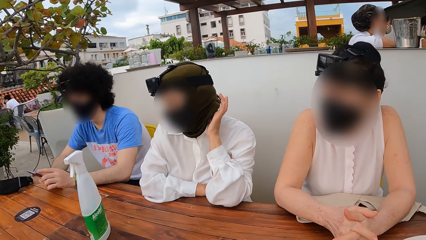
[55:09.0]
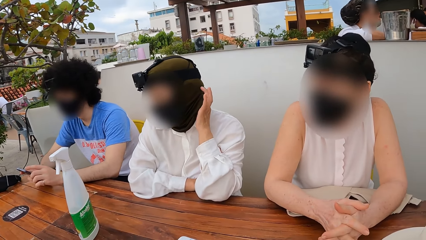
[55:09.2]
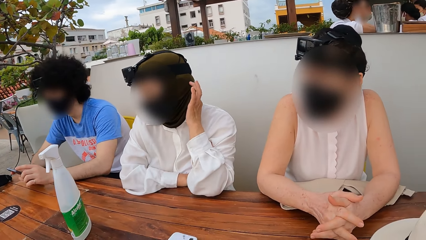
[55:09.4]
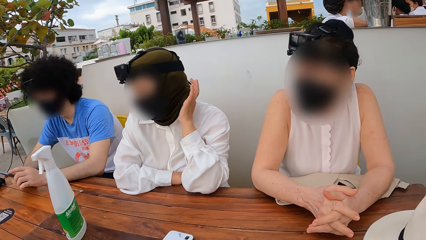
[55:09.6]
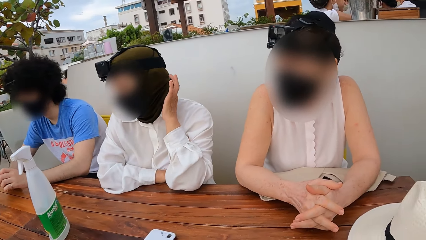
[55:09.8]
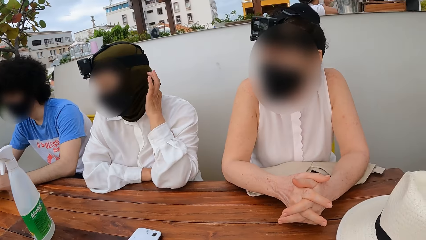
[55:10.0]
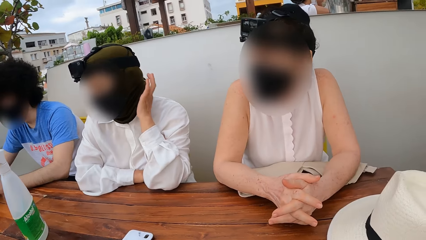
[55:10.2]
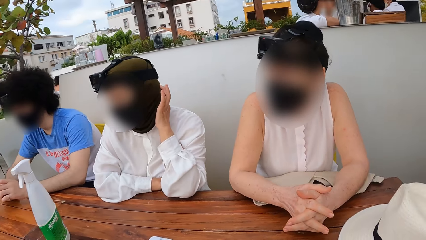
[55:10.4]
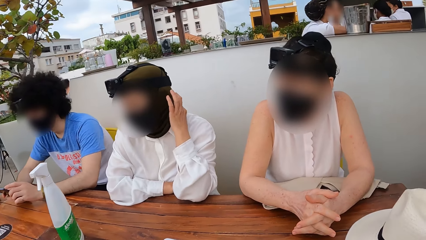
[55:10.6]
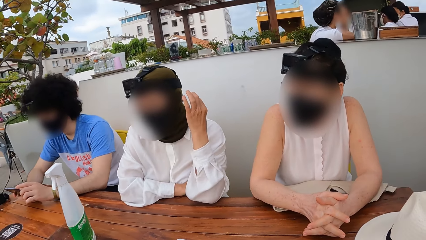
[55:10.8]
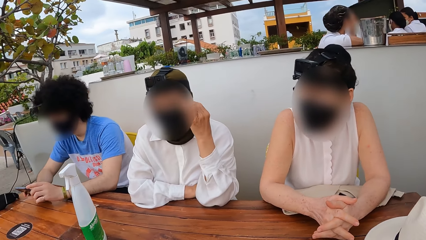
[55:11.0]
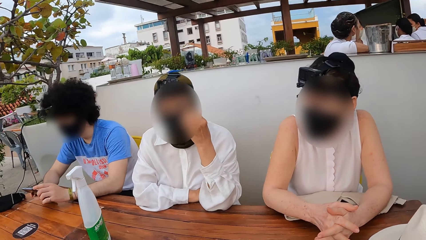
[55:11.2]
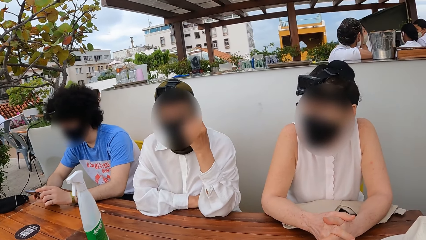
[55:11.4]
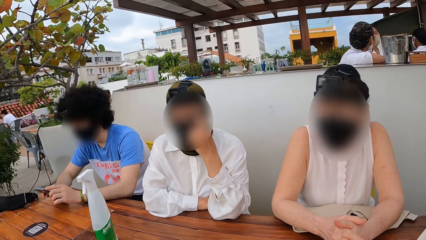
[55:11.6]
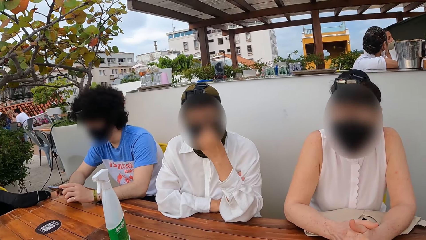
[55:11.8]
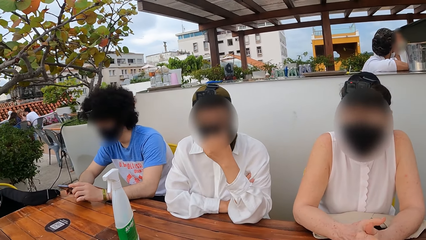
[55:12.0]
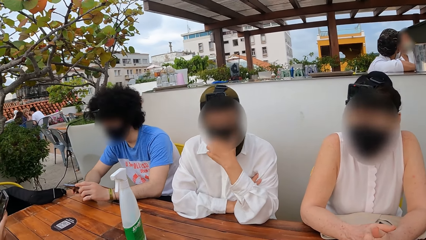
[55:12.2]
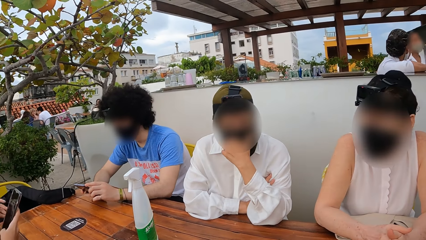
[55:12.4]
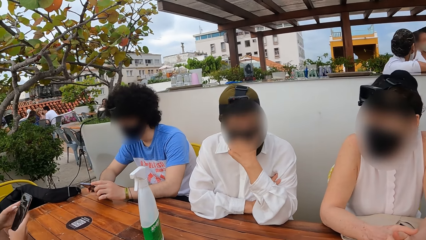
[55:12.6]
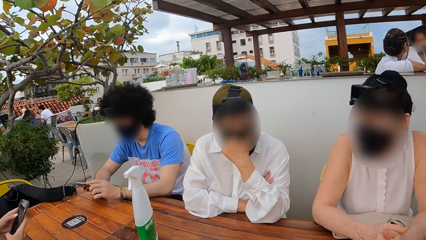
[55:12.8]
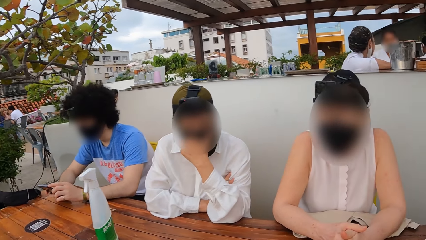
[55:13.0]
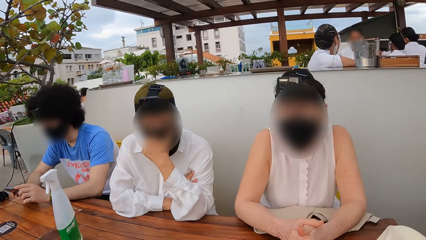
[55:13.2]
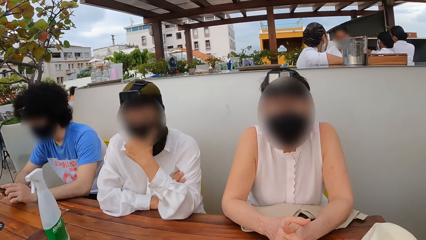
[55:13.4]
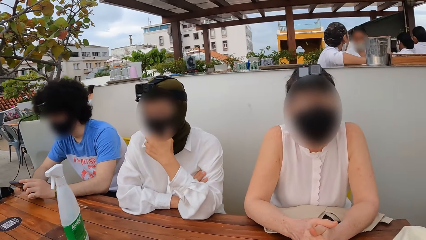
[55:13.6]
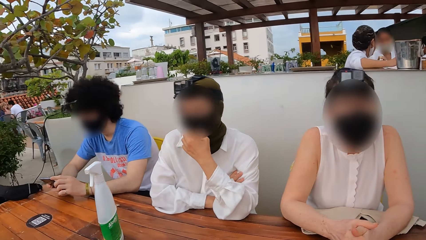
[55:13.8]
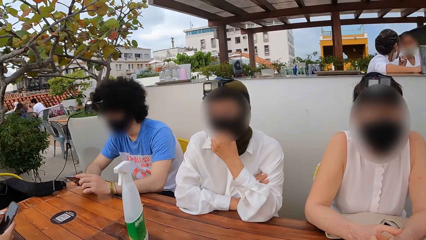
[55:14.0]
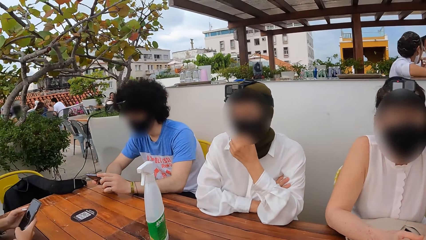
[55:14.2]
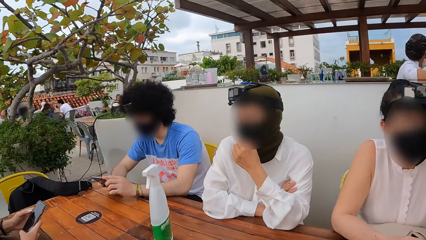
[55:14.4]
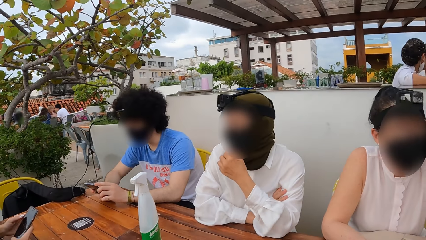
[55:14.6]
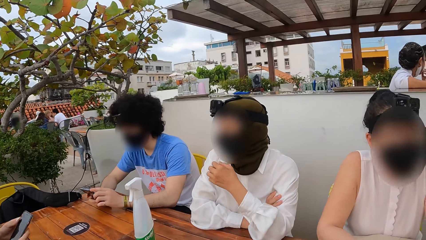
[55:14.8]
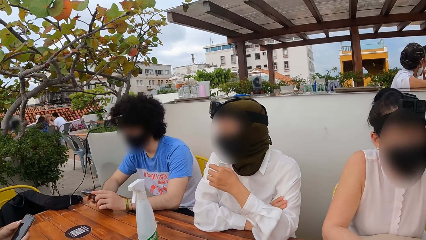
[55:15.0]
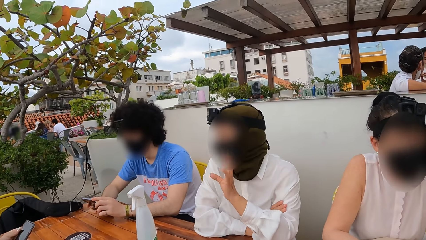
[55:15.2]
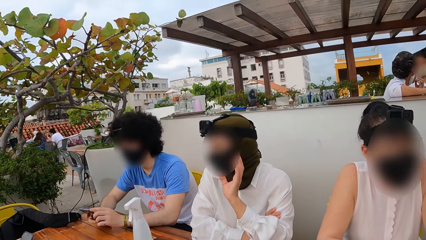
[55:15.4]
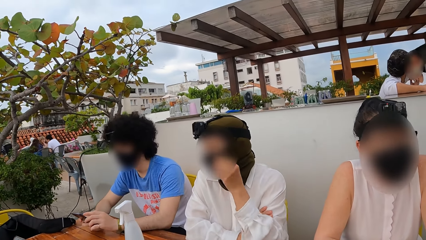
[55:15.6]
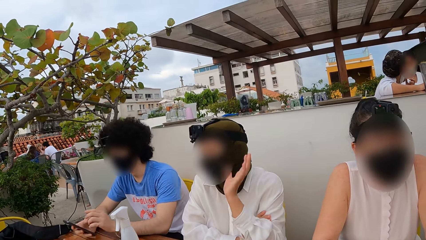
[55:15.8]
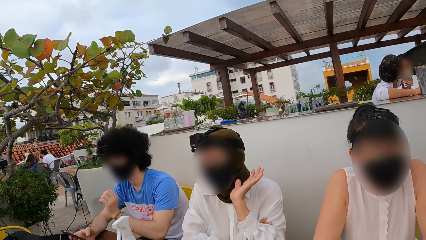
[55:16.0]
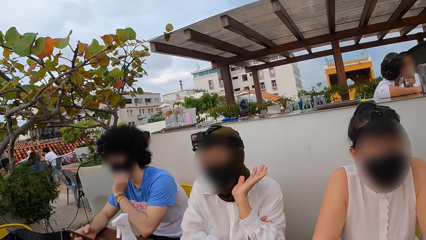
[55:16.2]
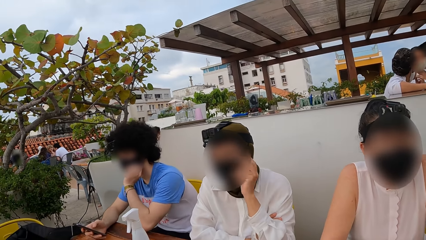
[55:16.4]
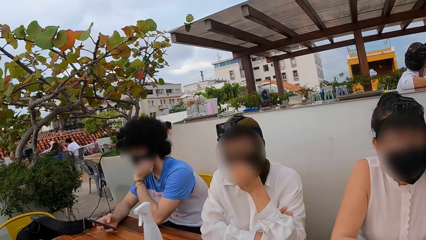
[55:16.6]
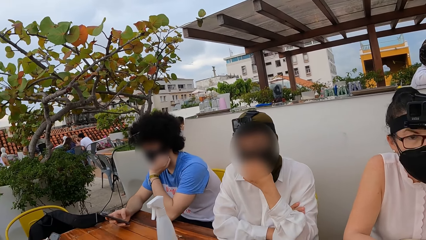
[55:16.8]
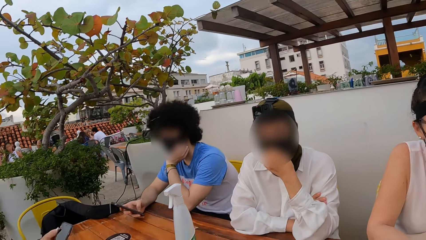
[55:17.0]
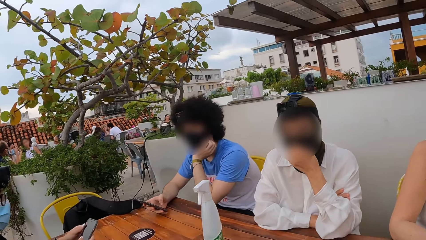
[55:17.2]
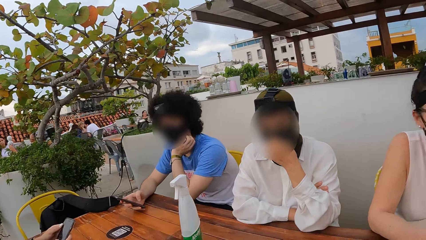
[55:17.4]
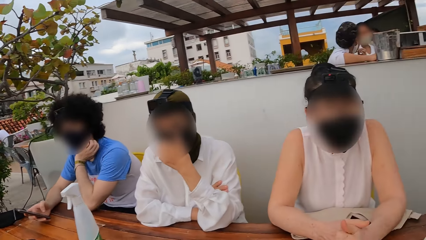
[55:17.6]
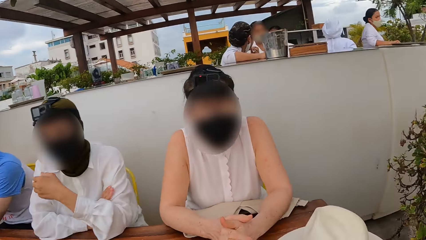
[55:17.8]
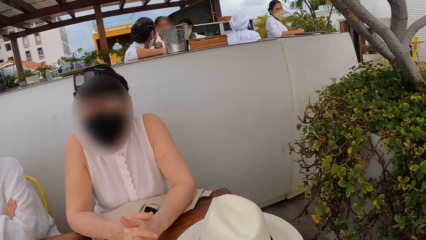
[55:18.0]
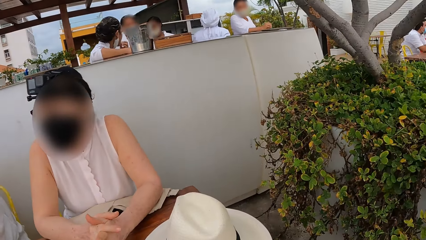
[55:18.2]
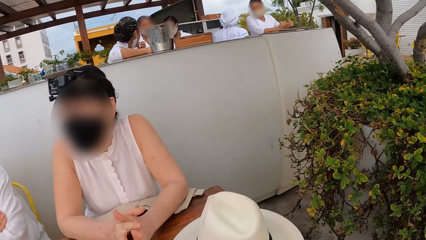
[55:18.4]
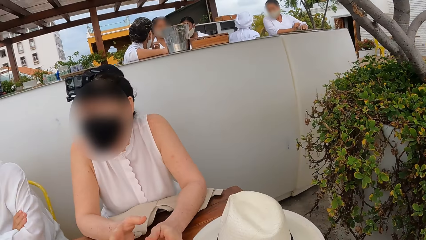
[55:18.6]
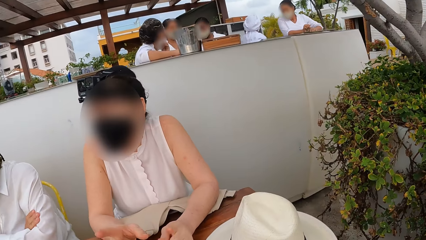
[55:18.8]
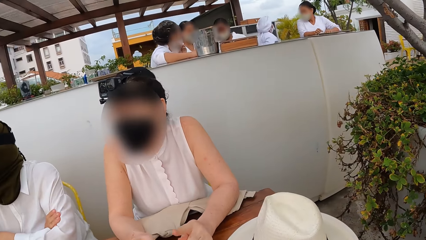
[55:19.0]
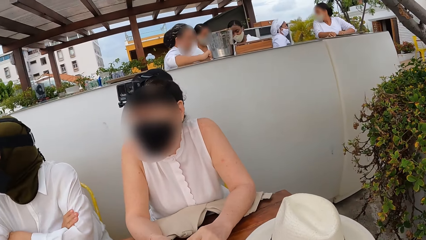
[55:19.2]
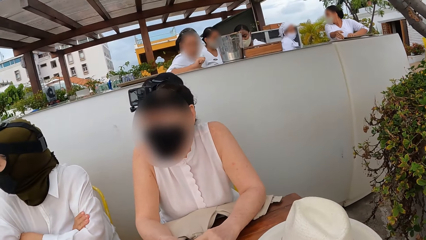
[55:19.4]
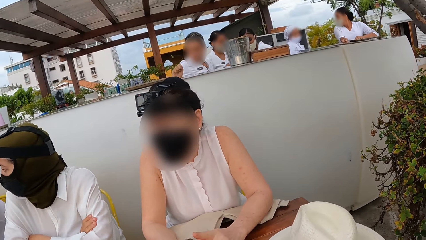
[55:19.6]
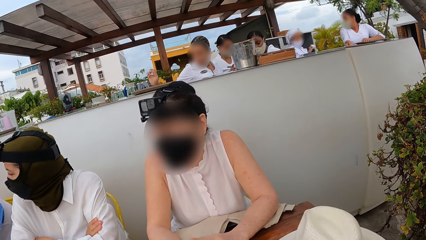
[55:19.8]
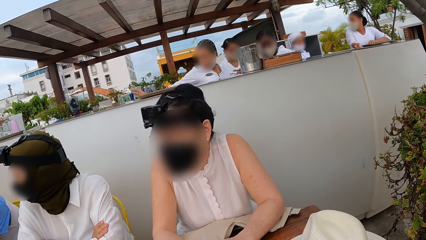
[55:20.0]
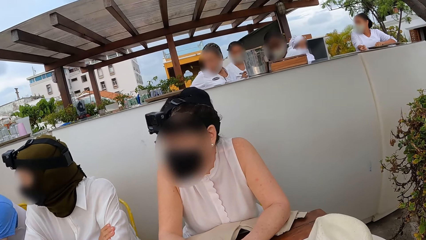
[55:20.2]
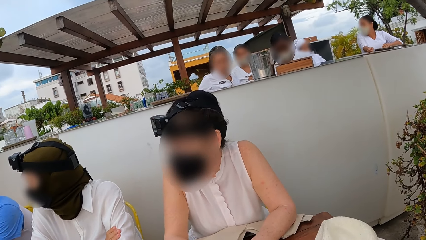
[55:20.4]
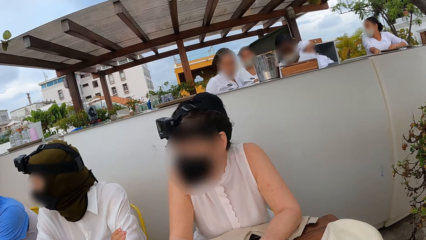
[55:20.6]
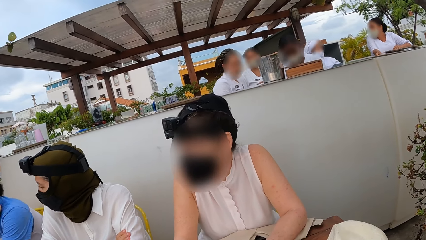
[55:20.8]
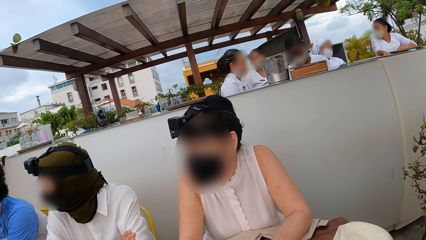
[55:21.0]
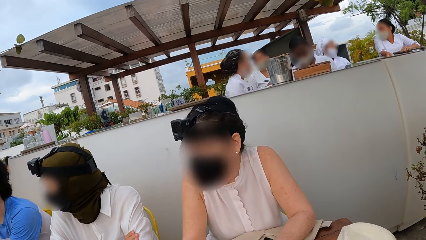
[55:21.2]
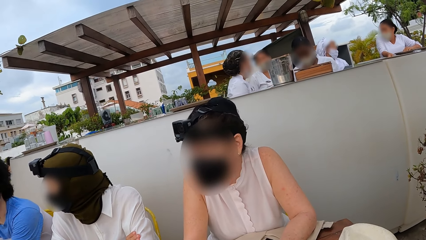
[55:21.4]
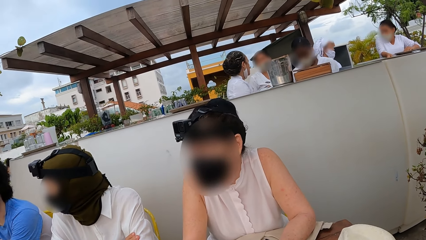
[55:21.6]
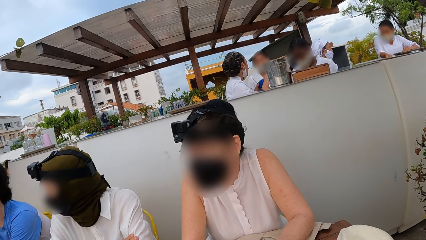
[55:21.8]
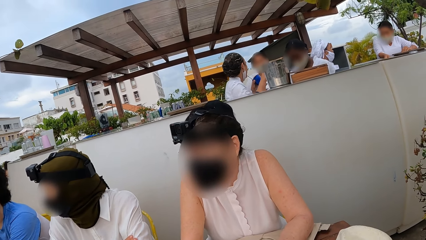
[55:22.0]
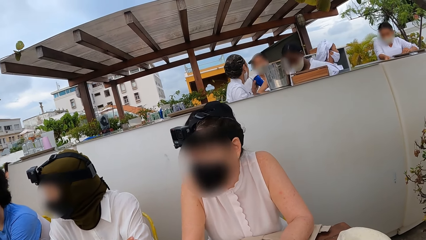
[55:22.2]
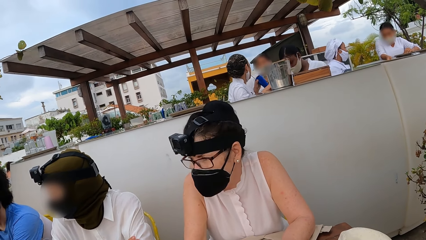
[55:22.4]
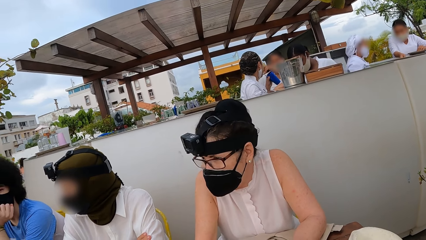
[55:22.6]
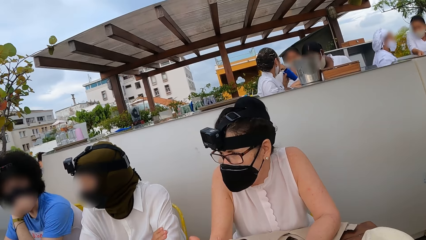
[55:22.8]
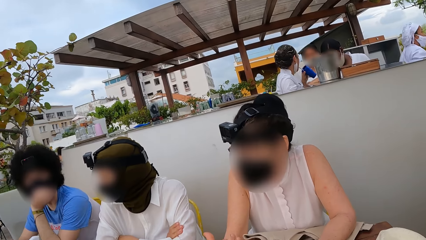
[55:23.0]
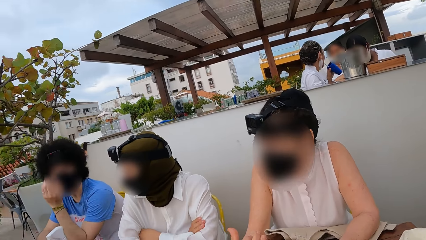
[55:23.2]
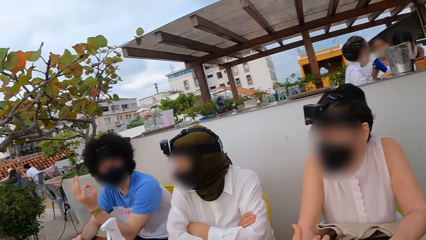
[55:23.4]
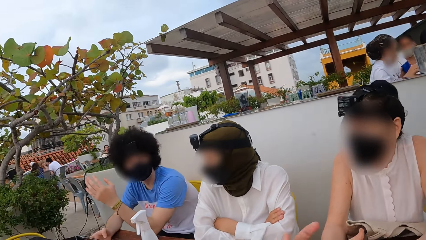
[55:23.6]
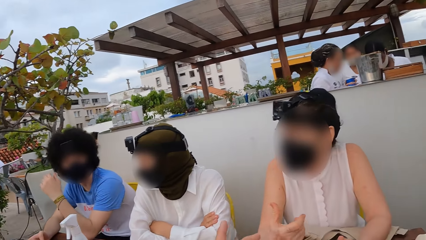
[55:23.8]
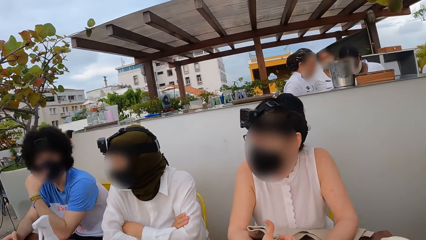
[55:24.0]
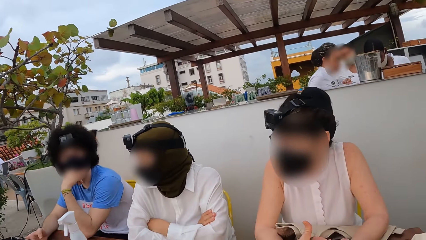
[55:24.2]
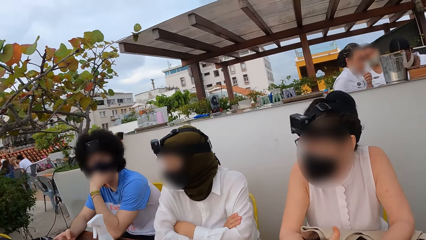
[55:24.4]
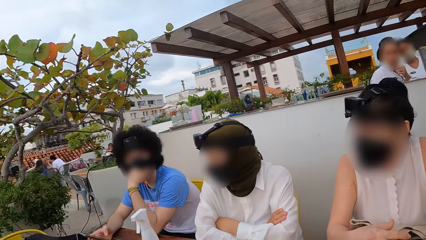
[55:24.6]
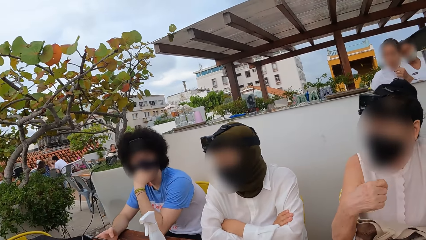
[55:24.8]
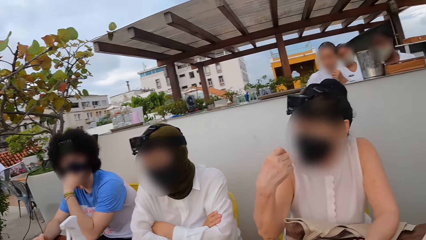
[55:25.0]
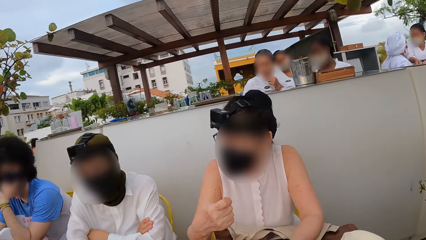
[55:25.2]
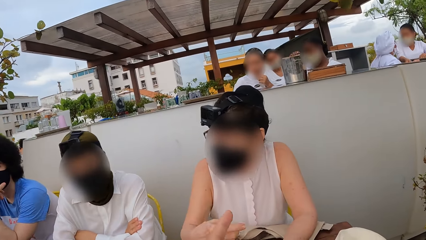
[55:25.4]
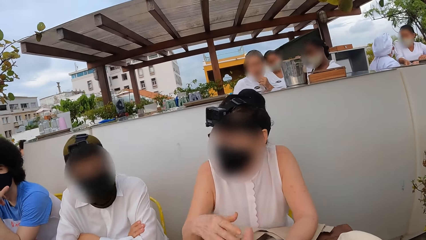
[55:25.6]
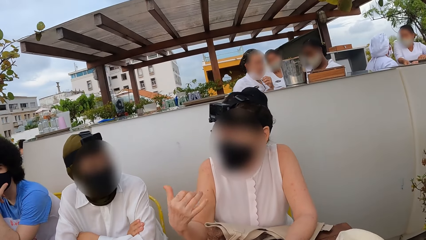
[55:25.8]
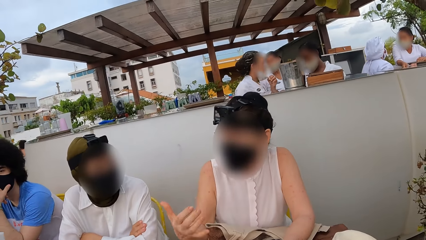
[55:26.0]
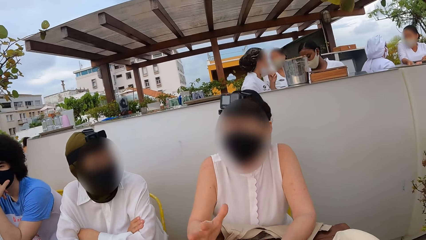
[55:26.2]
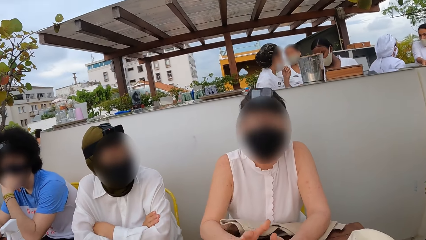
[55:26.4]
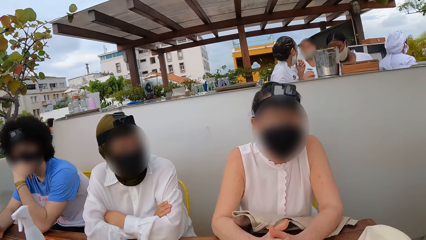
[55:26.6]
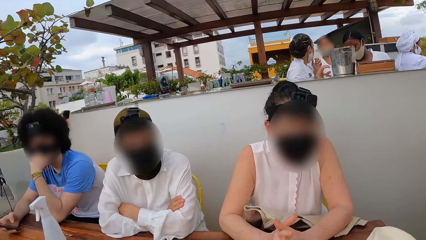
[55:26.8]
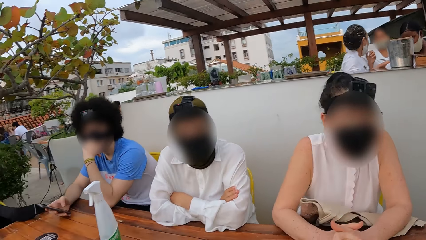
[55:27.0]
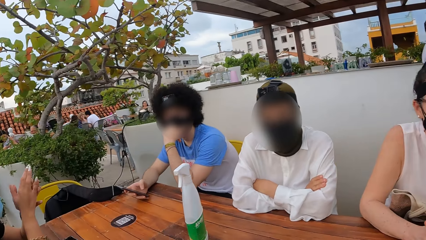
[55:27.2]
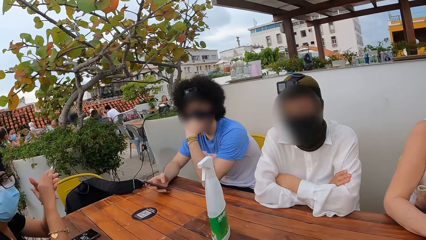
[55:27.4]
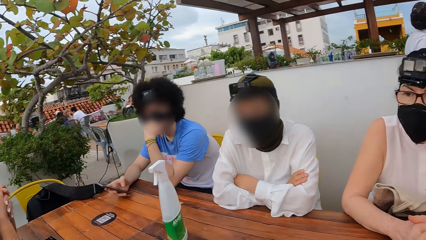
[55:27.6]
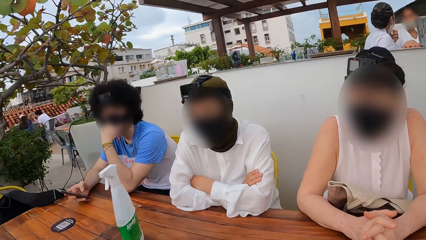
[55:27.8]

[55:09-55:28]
A man holds his cheek. A lady touches the face. The camera wearer looks around. Another lady sways her hand.
